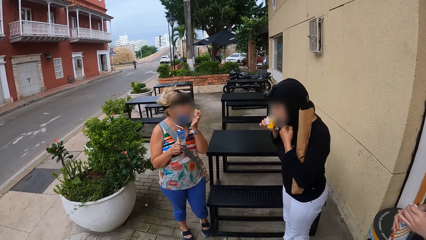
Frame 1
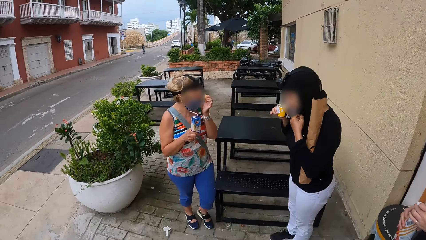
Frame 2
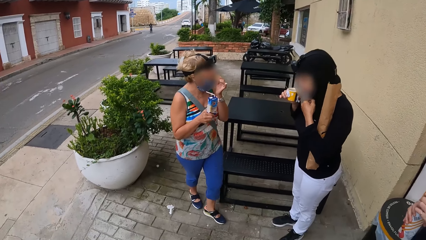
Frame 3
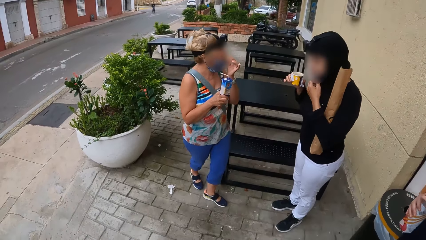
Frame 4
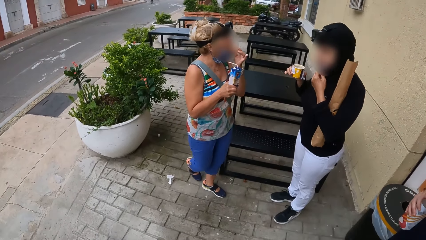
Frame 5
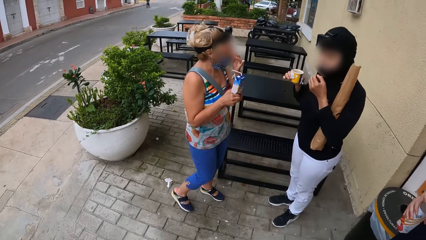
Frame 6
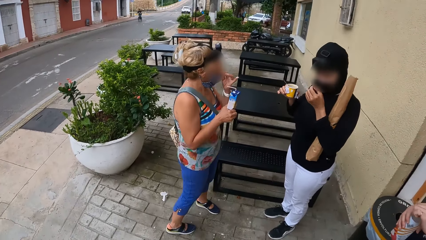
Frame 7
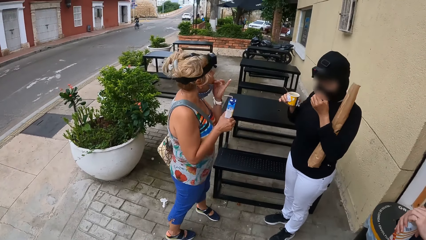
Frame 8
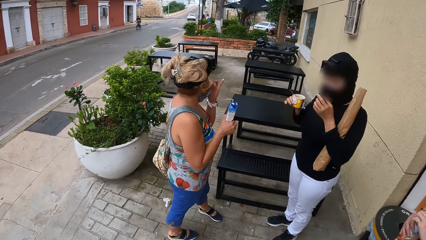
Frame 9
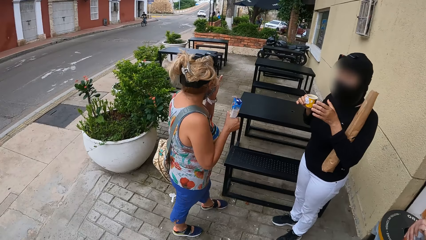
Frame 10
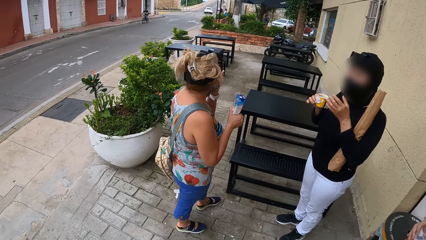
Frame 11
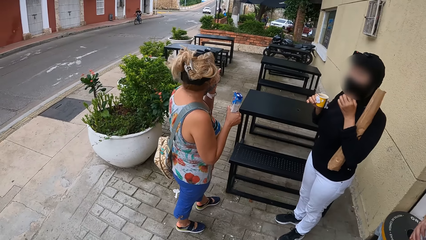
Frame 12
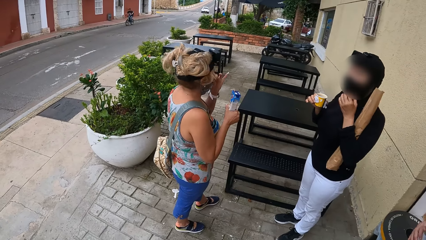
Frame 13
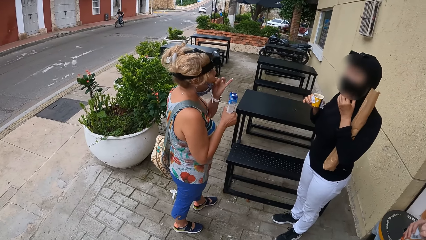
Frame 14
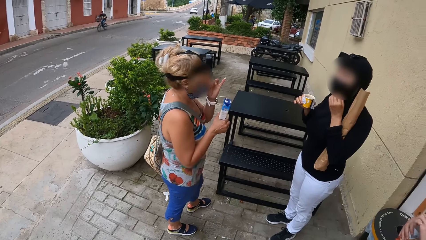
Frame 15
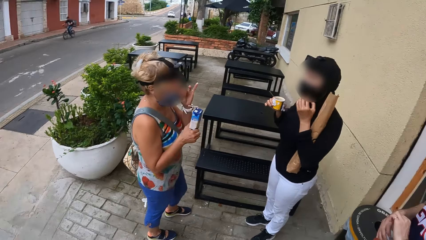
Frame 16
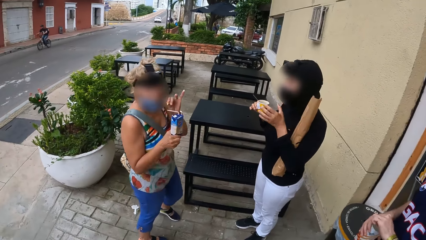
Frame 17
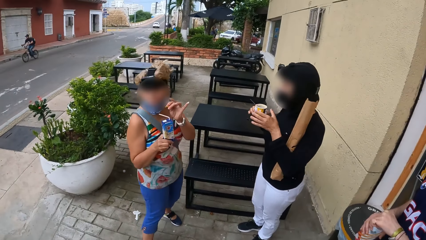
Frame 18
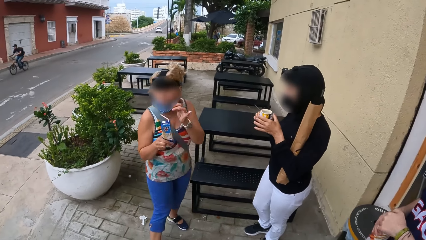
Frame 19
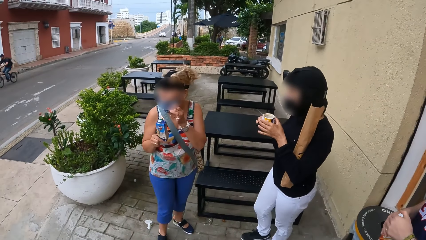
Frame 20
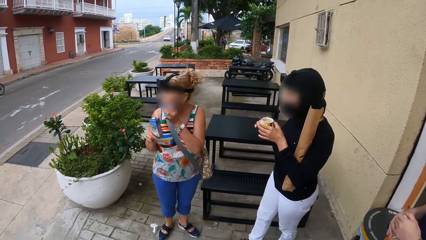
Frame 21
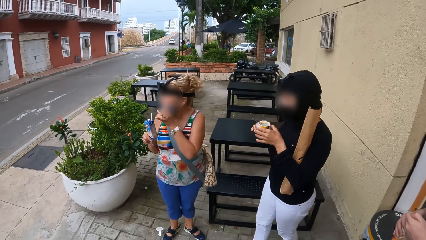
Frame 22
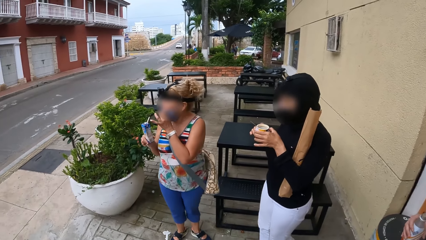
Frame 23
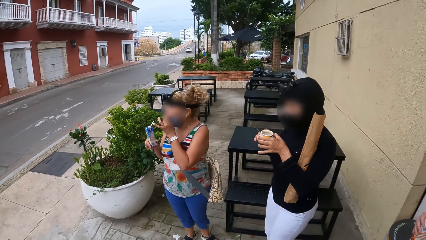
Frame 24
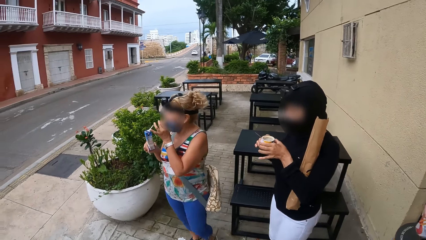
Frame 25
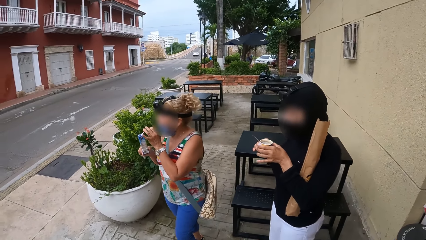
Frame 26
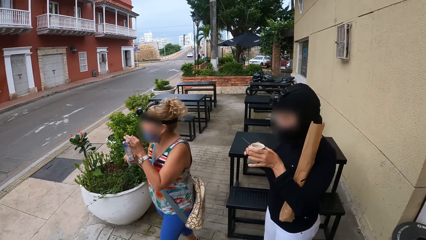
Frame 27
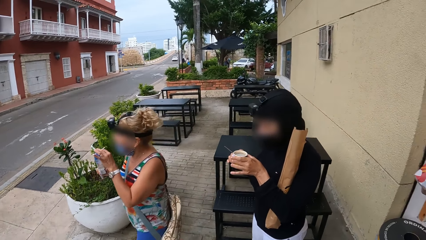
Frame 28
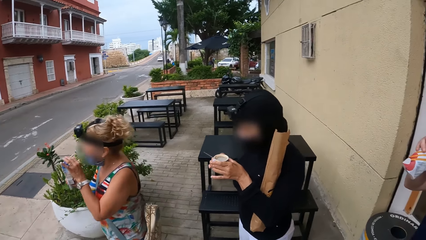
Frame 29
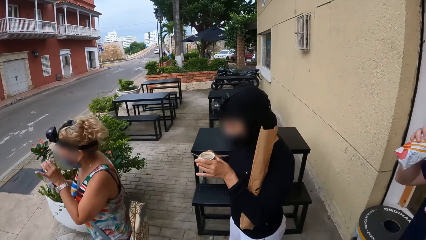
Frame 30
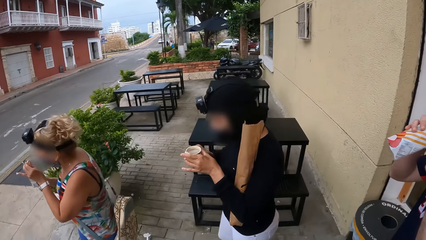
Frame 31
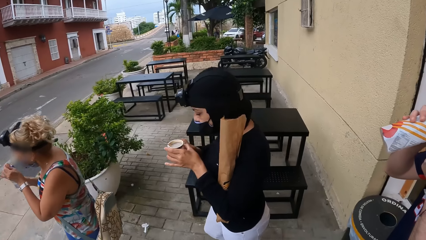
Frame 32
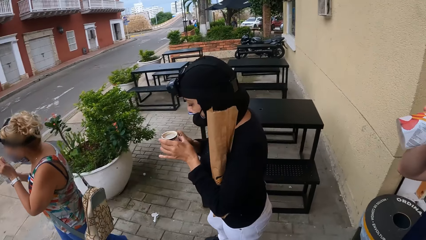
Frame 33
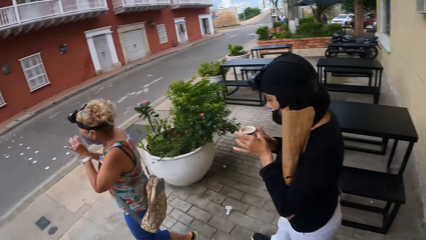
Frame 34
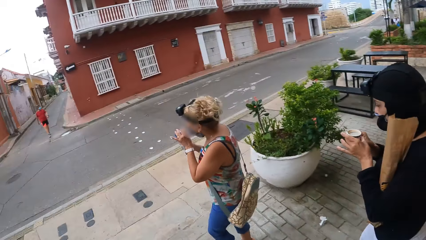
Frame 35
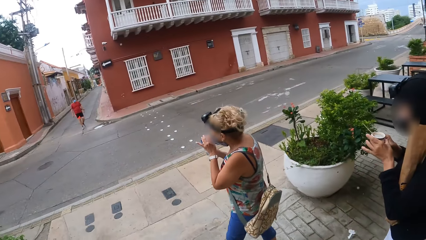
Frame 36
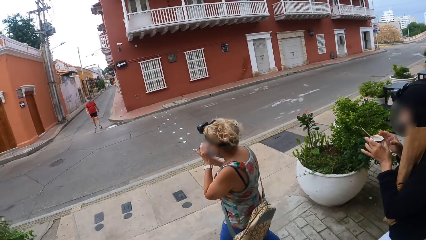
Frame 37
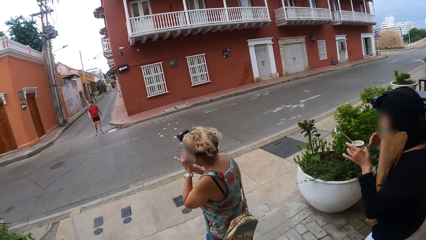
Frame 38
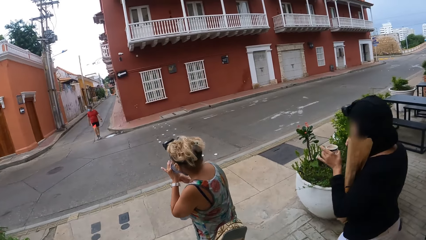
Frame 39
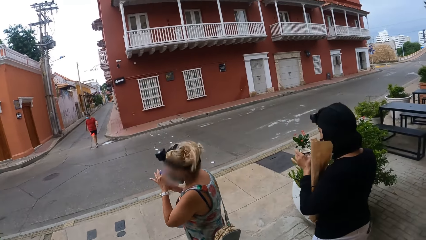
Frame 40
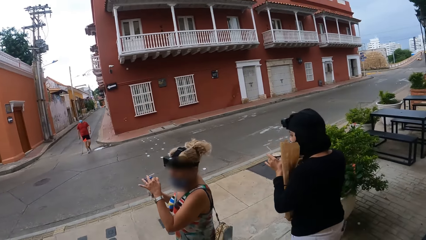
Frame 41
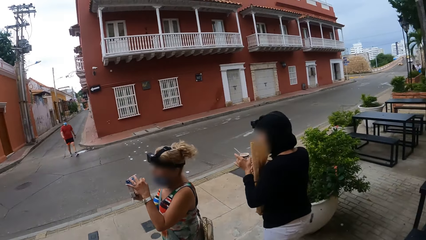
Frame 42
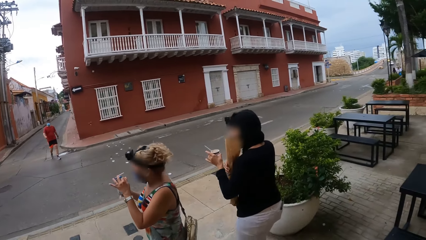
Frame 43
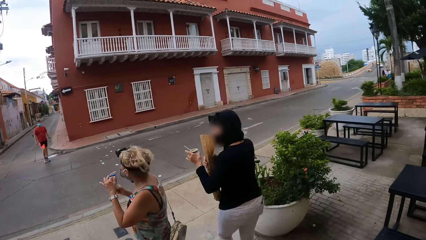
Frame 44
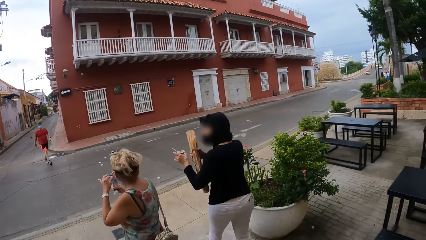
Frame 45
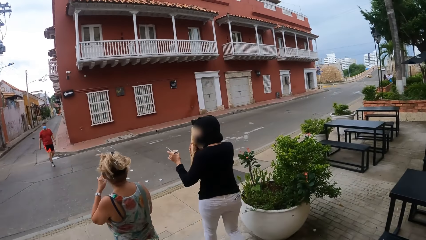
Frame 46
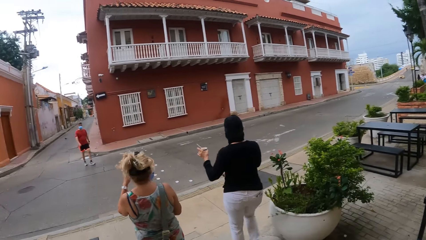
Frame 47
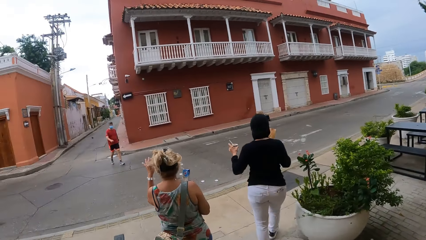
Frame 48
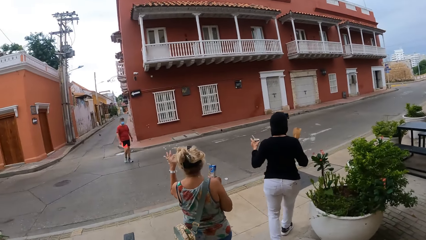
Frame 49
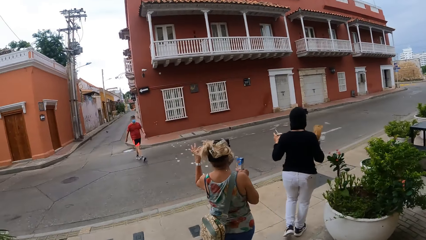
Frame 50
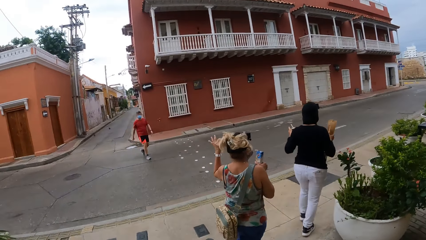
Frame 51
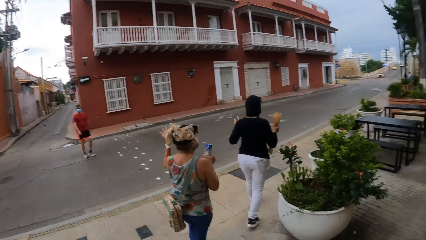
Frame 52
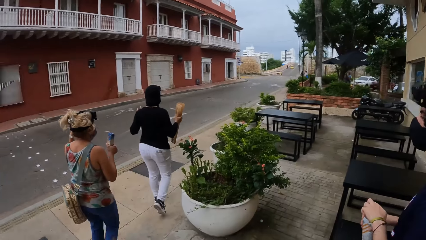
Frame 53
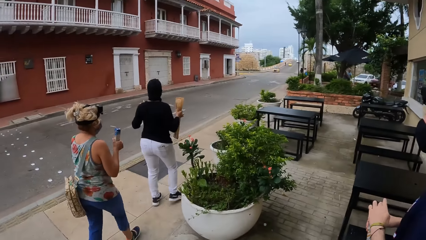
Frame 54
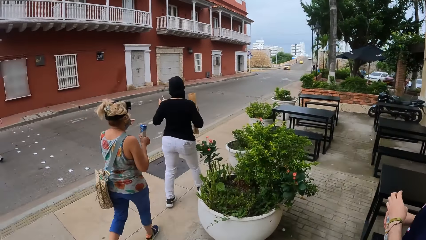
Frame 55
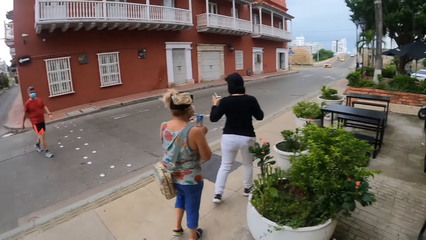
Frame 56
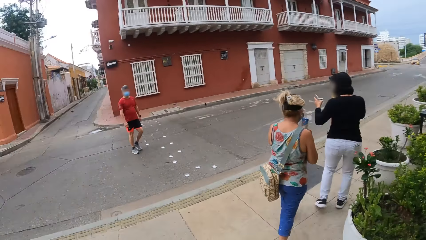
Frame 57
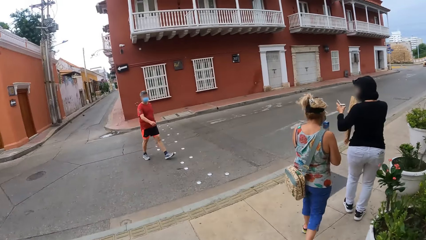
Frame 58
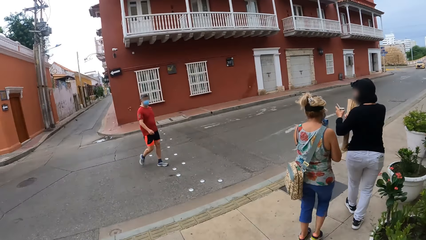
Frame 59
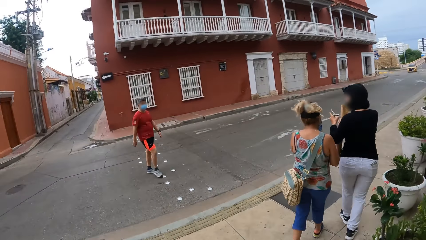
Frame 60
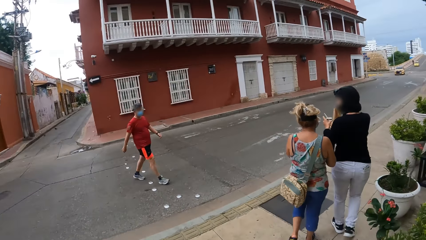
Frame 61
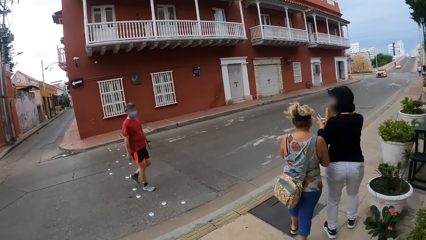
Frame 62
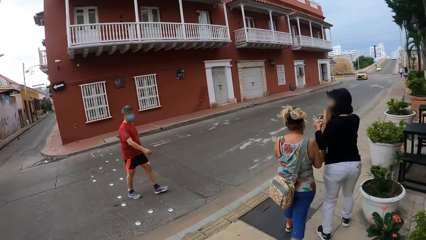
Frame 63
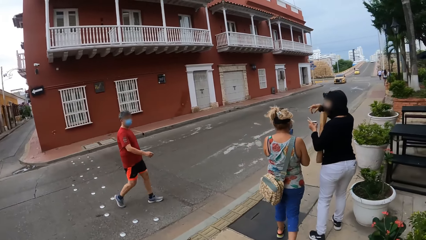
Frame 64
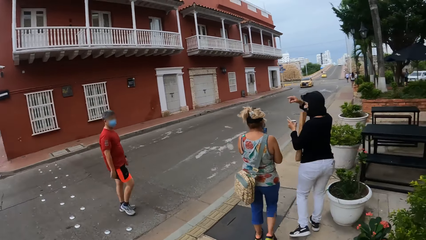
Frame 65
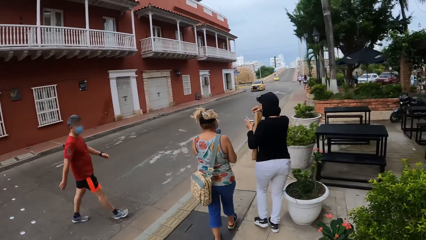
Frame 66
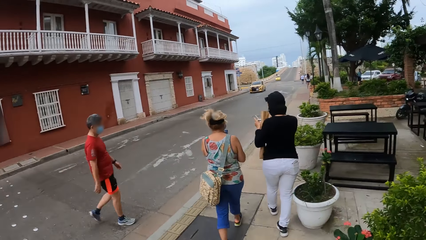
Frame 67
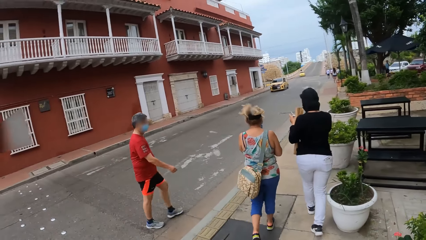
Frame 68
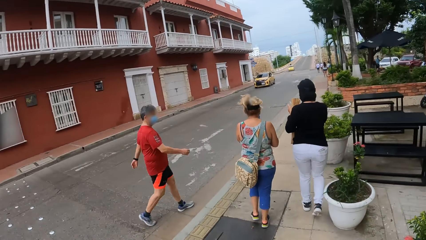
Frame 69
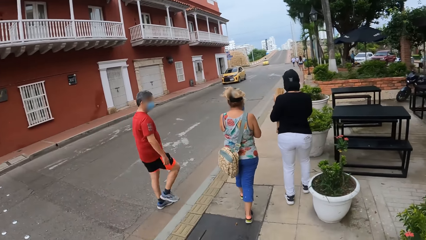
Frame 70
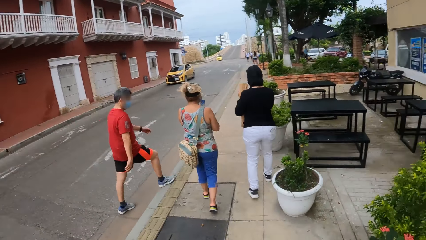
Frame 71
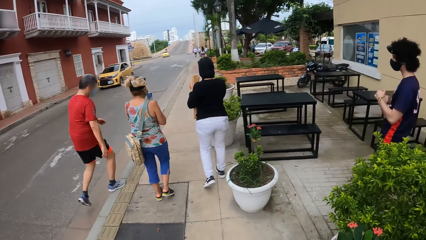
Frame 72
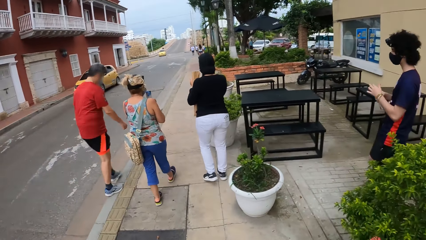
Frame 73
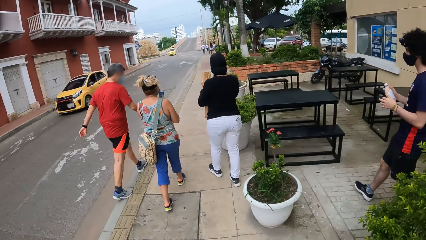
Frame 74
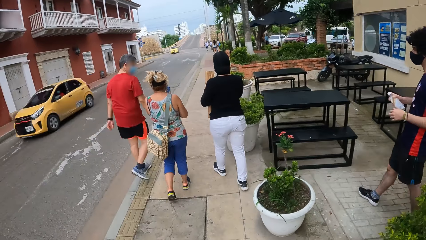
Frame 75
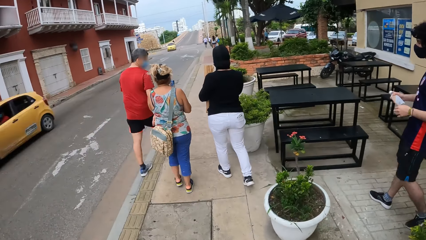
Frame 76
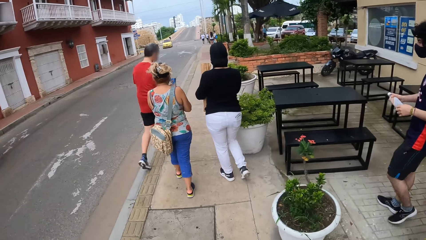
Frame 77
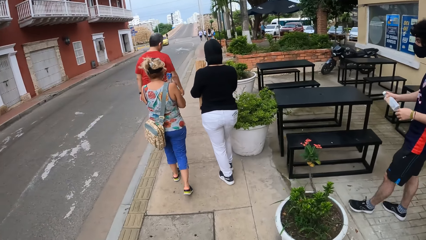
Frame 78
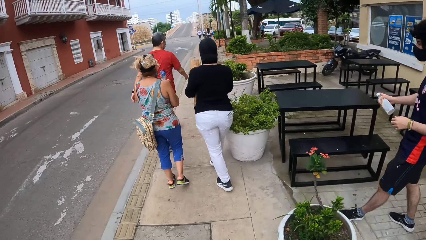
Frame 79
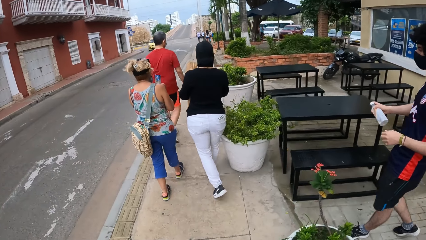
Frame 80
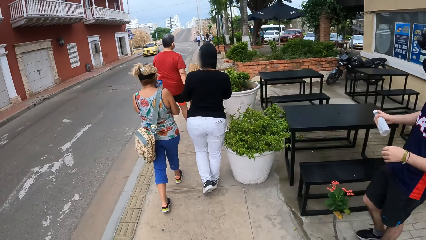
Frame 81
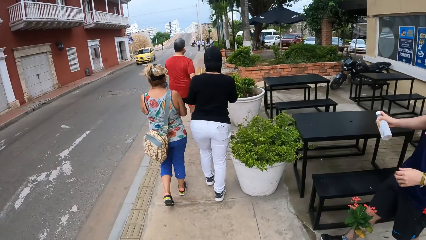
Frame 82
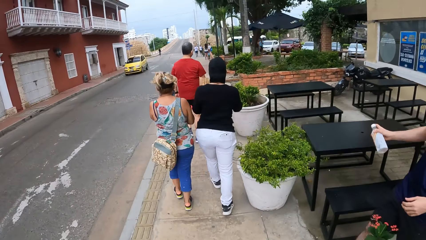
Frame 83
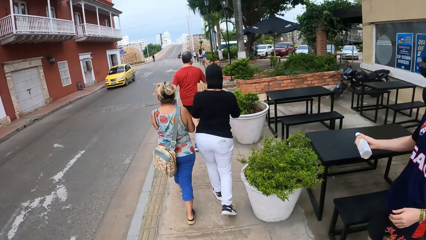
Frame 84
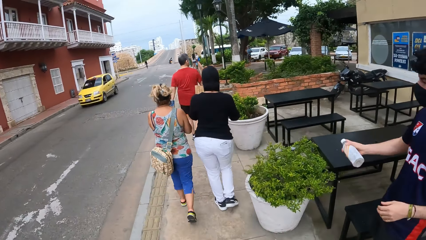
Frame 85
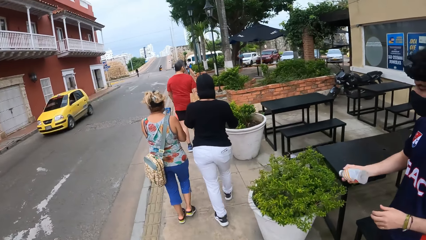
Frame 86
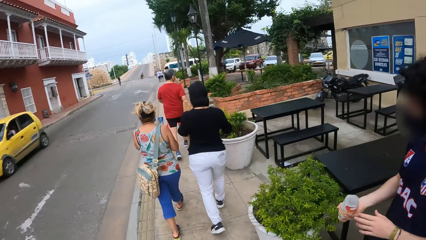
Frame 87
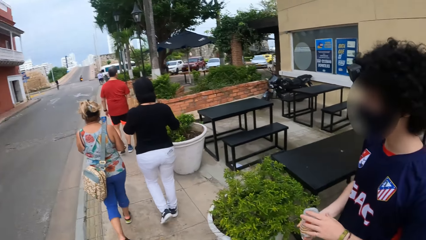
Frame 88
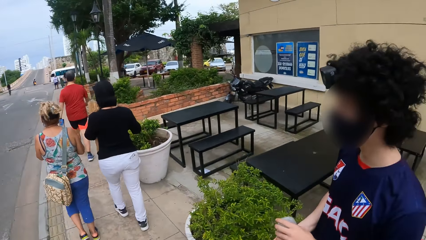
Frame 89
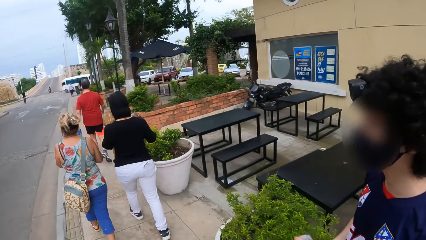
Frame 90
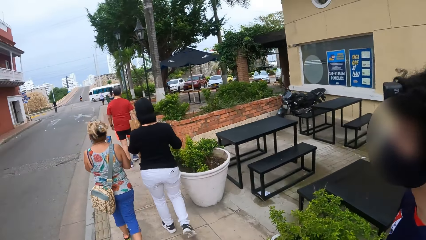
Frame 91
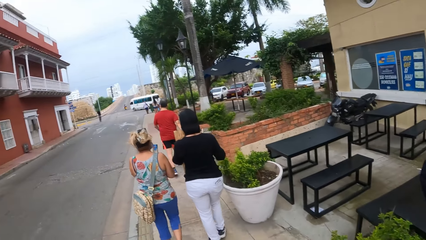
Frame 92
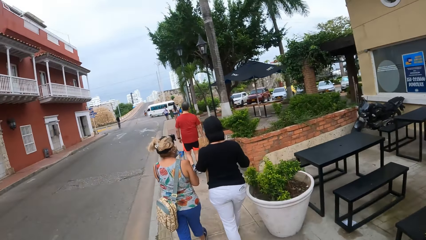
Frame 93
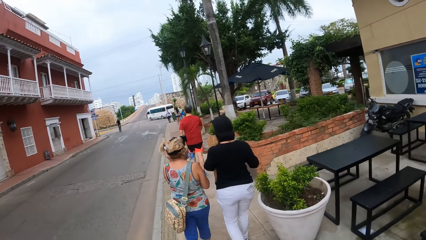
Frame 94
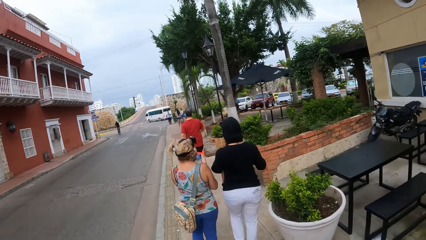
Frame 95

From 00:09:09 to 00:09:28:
A woman walks away. The camera wearer walks around.
